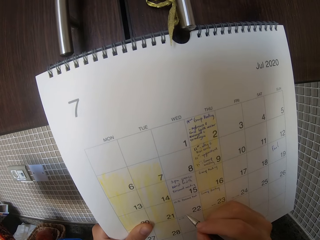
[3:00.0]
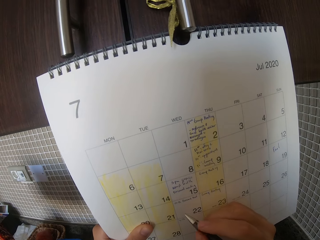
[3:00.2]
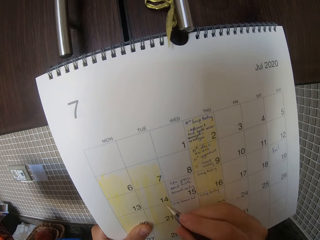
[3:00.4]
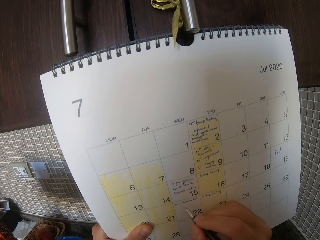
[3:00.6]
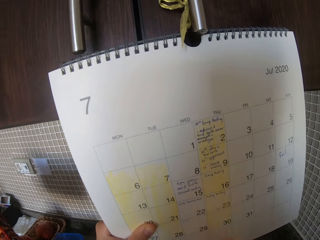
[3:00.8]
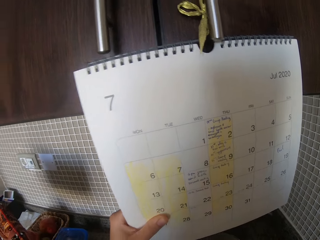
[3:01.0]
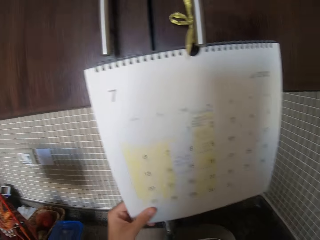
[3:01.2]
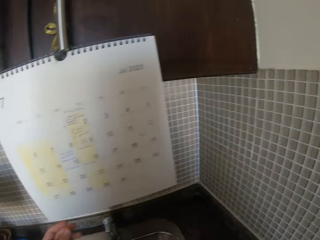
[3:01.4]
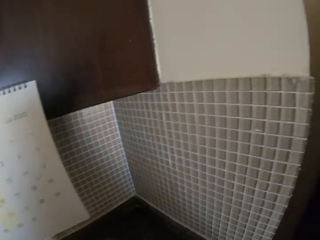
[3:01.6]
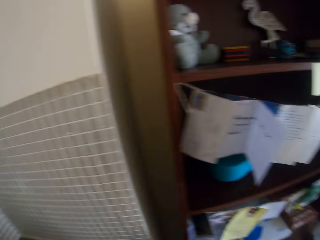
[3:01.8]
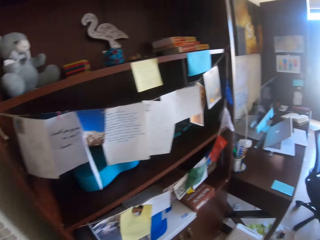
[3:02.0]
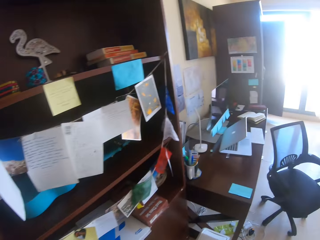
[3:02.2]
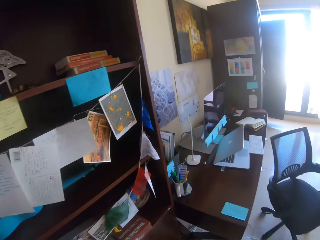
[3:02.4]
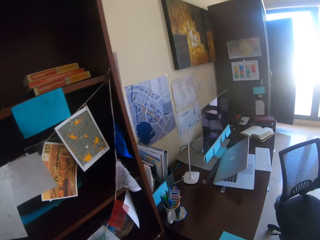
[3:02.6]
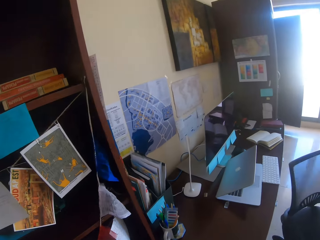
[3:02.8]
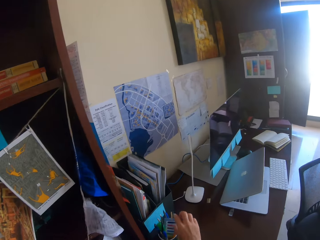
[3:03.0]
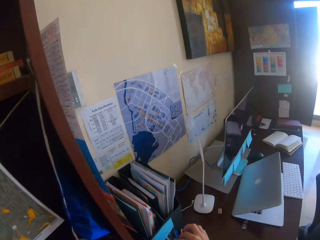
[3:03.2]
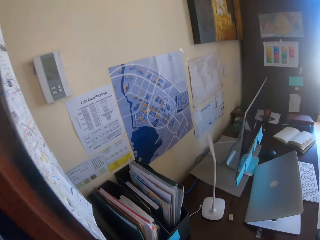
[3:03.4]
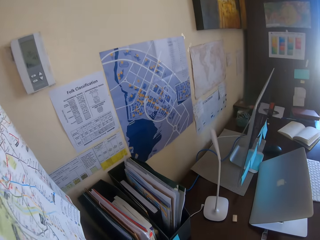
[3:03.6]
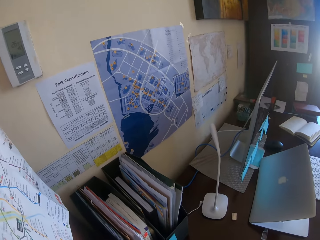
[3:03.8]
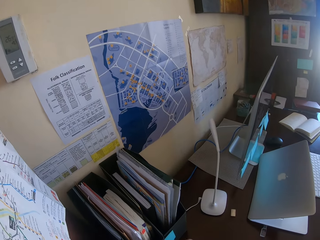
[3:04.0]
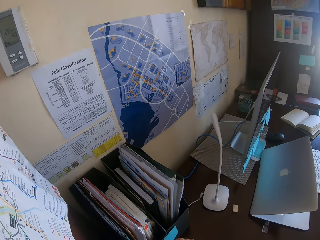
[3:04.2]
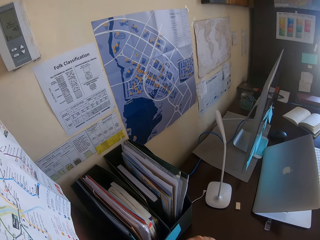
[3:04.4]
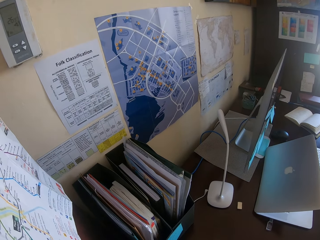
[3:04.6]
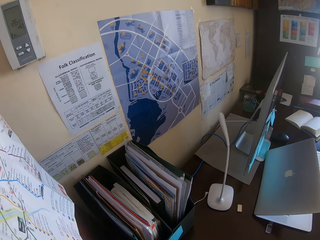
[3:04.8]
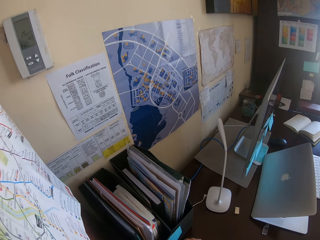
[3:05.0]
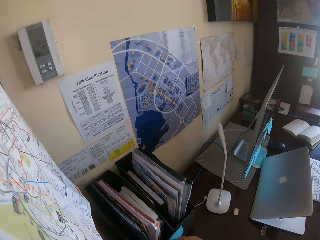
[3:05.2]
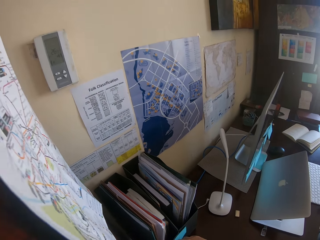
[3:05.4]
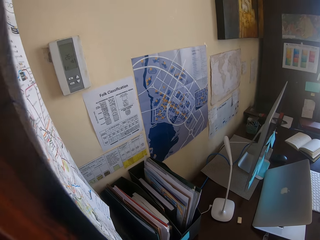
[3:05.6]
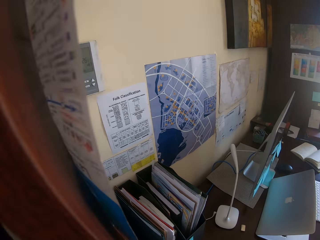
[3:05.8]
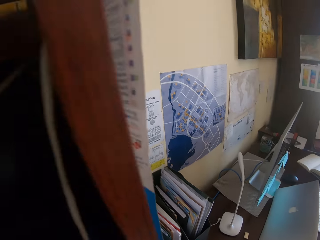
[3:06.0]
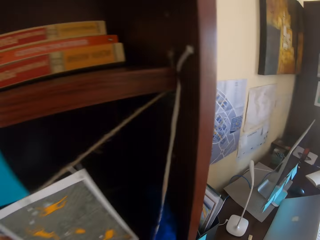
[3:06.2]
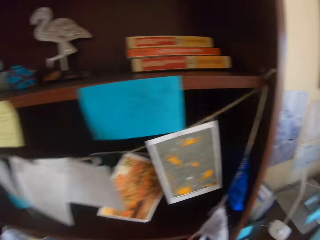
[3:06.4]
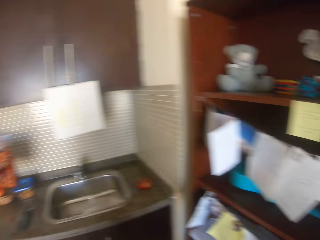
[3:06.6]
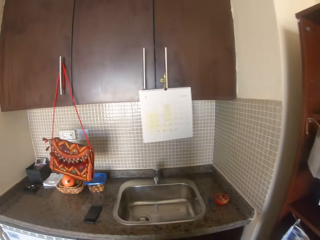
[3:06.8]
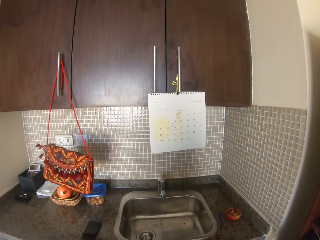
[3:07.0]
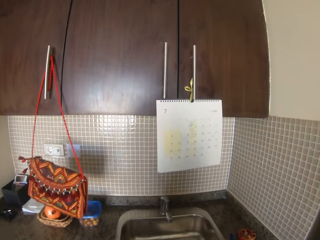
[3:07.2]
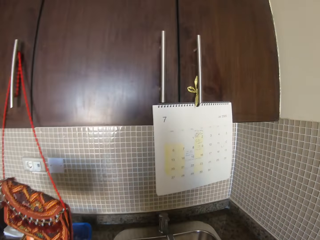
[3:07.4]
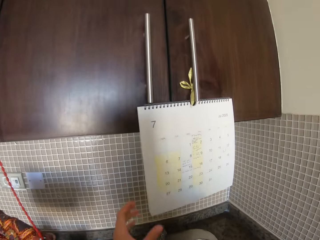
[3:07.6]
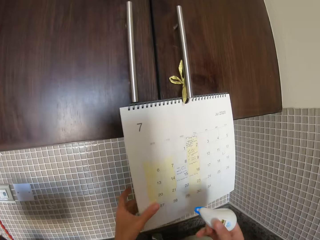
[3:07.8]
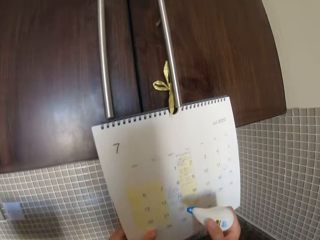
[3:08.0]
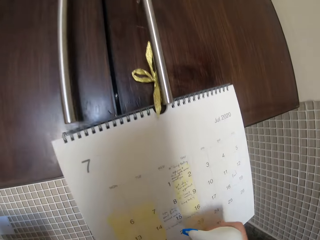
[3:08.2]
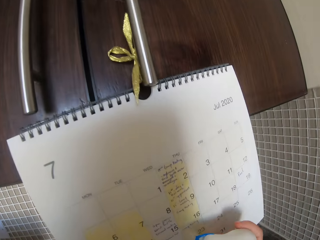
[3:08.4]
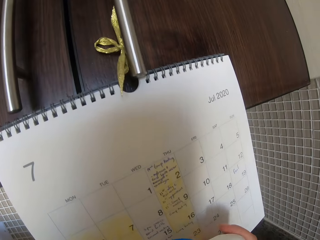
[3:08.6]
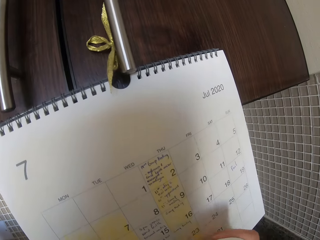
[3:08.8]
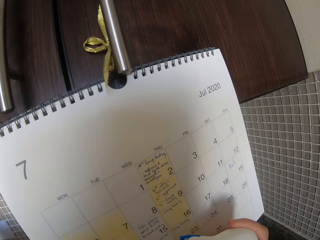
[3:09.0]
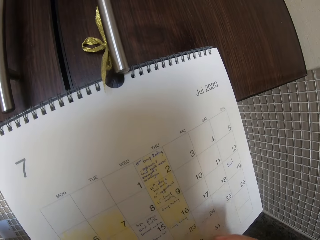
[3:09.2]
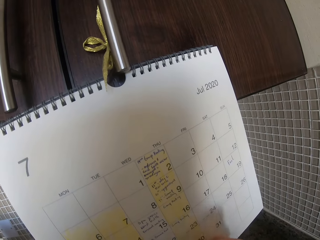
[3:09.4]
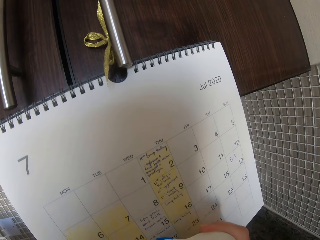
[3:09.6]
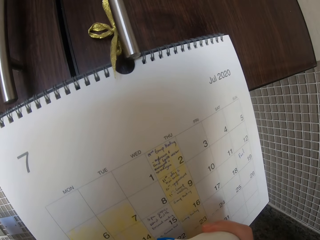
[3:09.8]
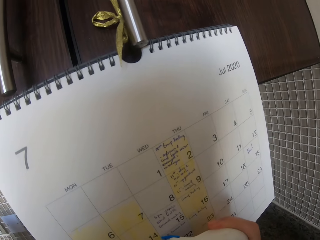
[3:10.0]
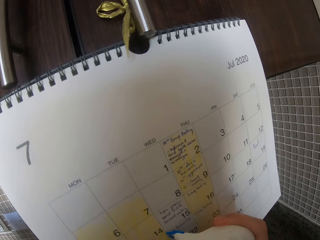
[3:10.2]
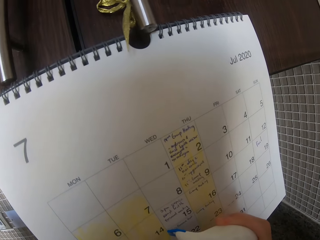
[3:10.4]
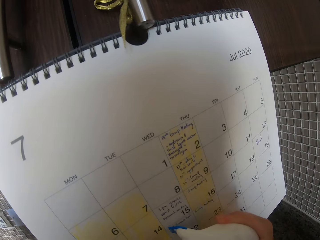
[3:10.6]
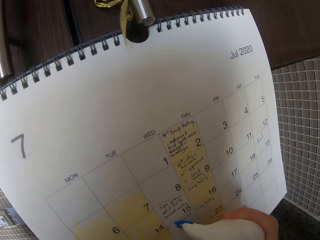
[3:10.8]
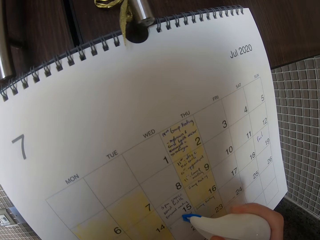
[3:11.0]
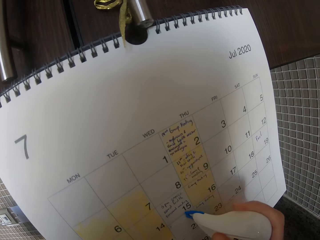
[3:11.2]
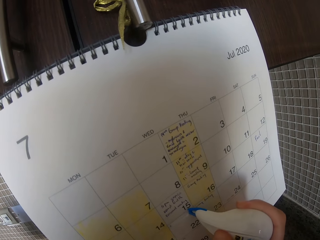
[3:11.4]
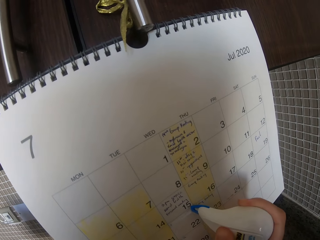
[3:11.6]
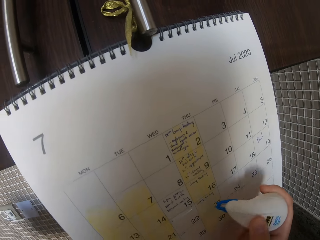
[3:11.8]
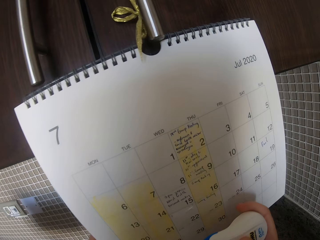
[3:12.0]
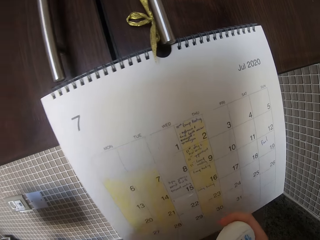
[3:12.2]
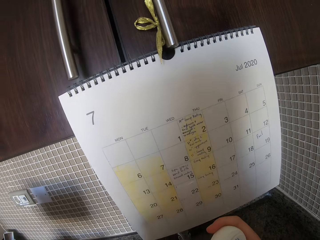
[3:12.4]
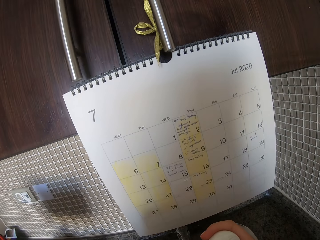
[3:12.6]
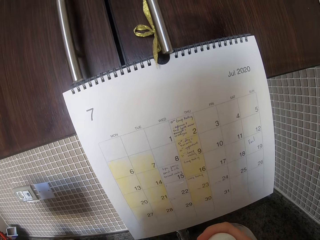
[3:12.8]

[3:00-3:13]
The camera wearer walks around. They pick up a white wash. They wipe off the writings on the calendar.

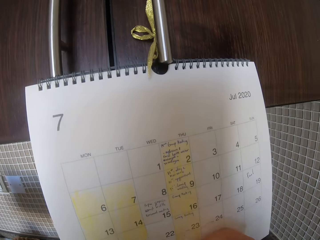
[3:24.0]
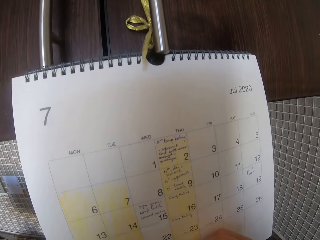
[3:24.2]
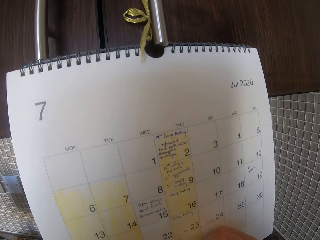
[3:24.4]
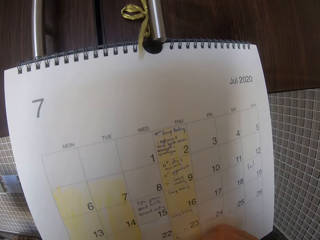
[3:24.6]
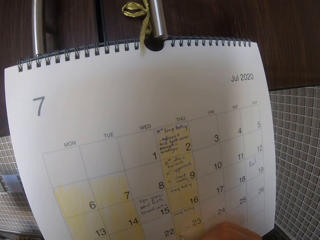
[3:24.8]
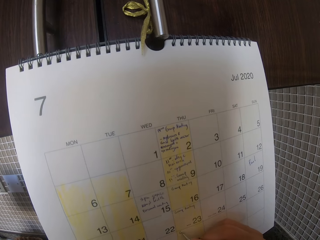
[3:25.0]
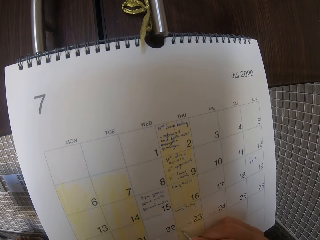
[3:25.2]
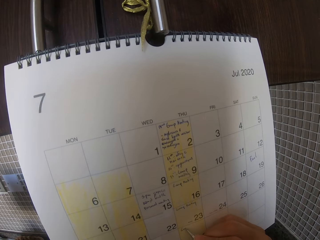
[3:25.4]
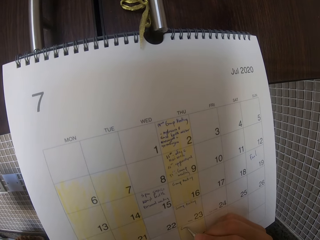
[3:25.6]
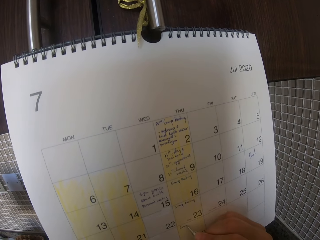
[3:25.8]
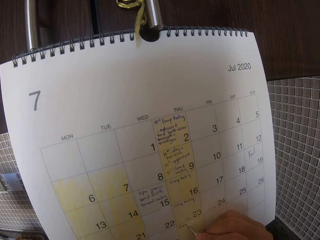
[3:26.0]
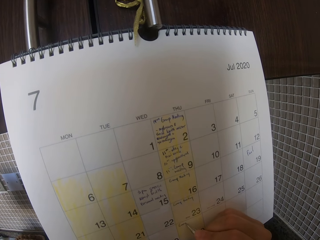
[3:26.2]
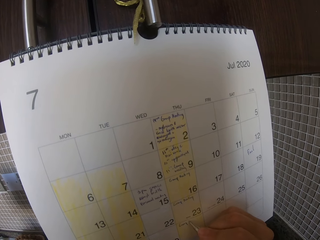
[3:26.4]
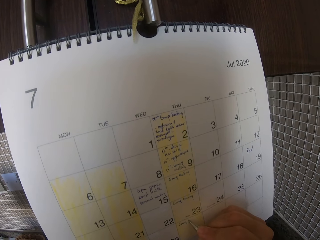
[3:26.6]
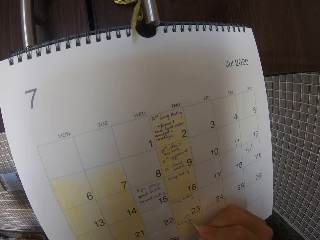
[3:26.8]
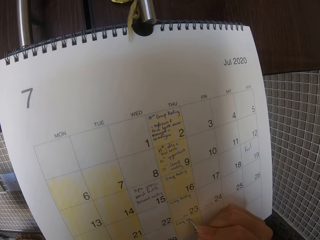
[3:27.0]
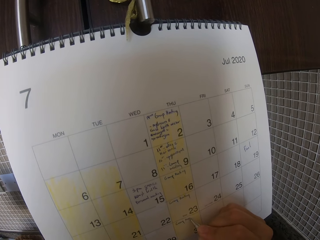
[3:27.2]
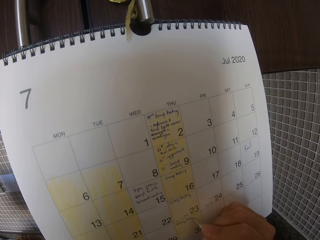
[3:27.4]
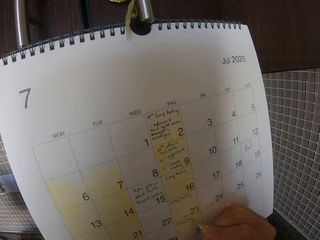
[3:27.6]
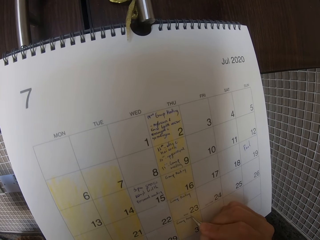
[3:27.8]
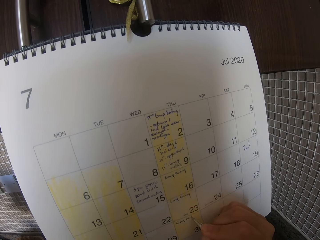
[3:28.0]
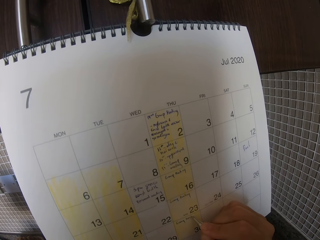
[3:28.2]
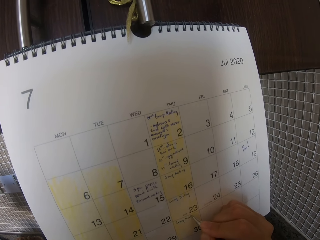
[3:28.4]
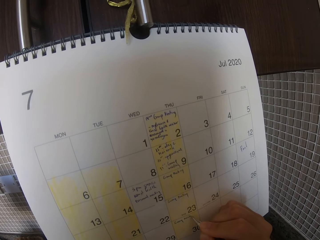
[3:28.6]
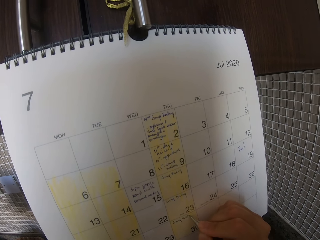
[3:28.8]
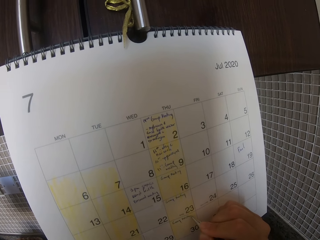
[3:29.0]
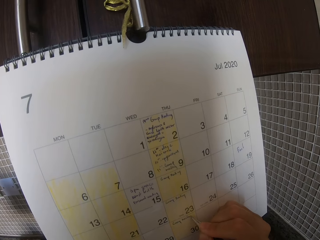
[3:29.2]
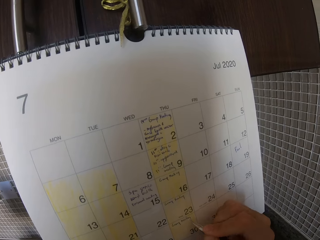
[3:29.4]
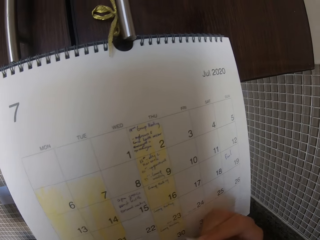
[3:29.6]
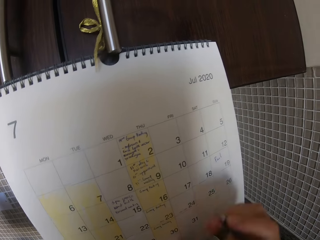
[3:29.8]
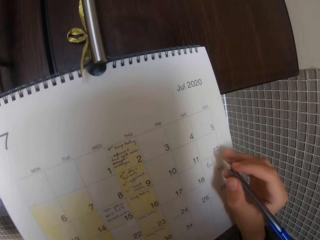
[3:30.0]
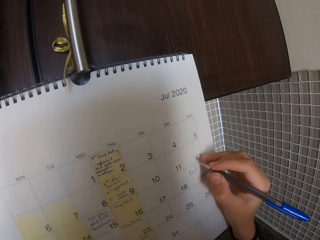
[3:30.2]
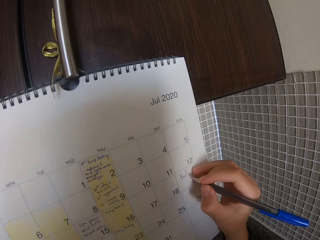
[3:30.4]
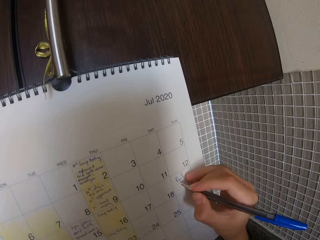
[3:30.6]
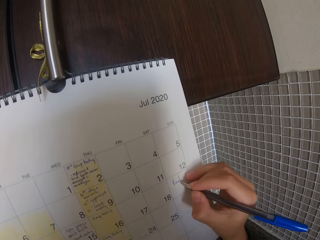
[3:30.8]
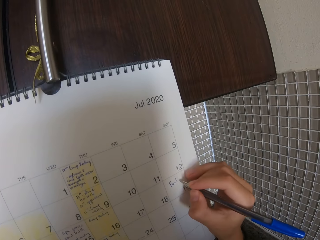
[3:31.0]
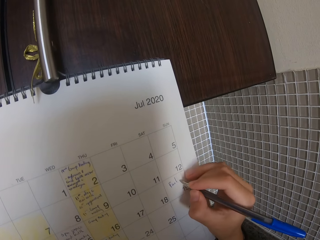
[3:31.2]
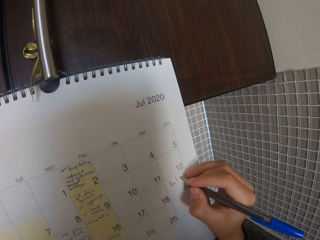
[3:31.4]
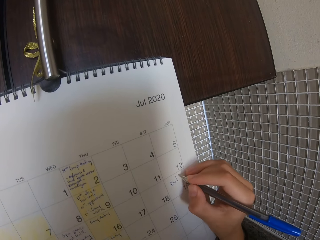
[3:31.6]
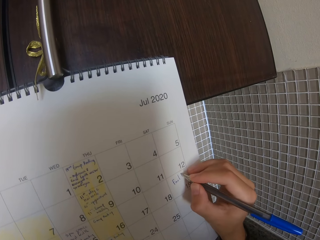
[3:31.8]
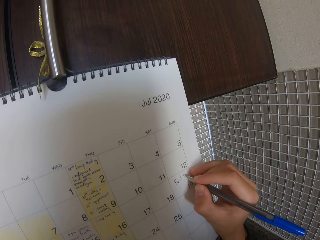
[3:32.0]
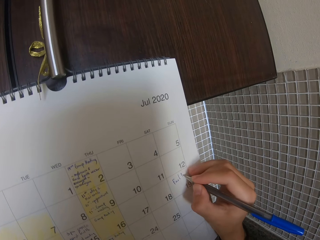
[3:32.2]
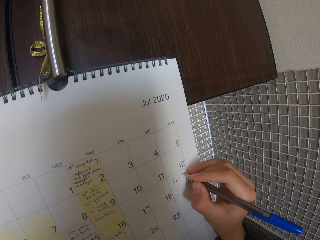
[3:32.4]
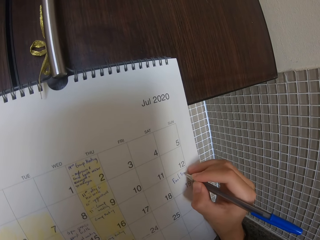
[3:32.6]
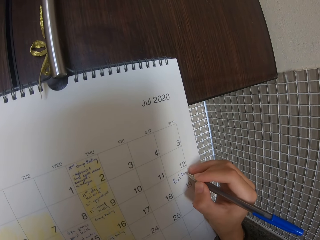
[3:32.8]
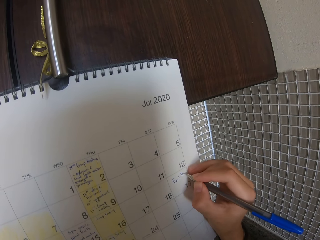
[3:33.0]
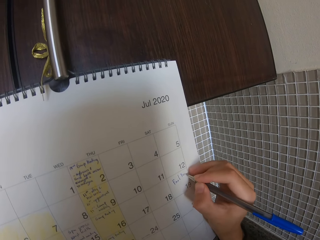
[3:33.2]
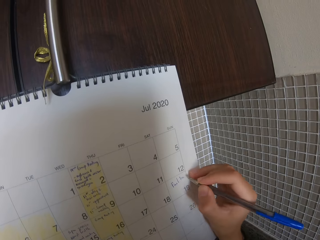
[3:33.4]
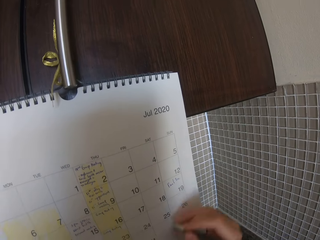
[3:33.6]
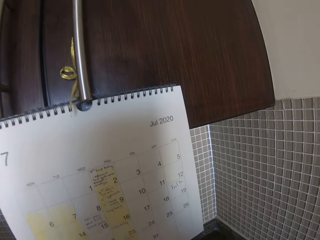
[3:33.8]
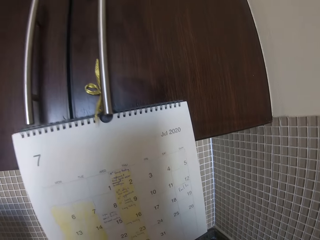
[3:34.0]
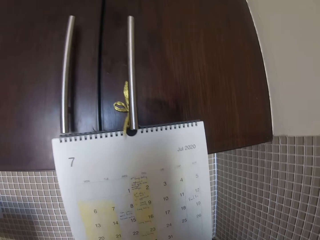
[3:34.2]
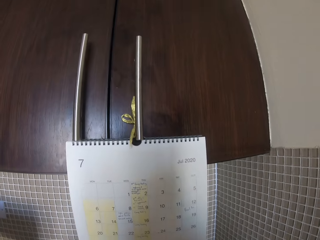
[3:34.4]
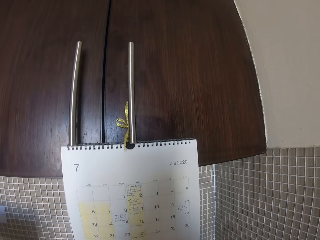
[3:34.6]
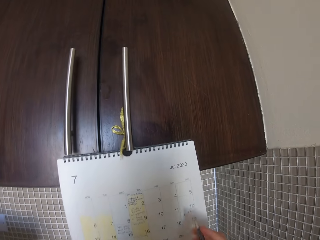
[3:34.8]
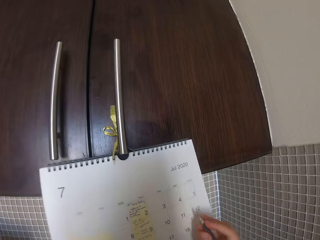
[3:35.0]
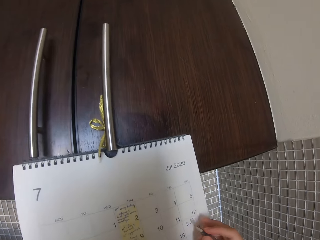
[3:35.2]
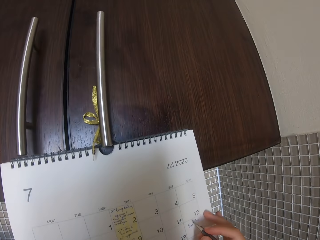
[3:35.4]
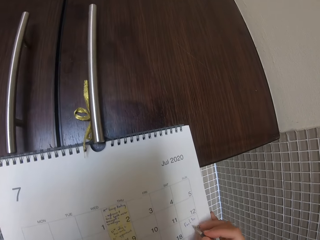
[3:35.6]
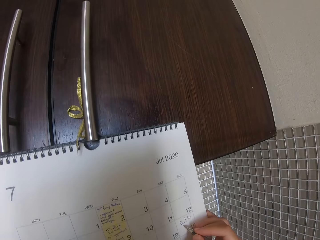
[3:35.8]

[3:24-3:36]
The camera wearer writes on the calendar.
